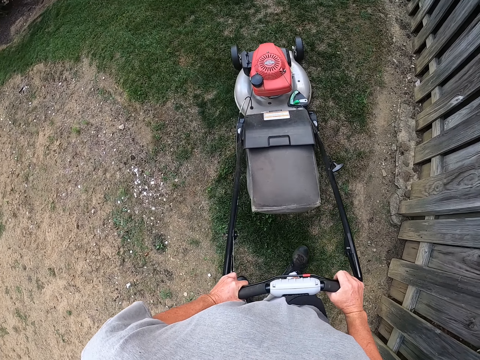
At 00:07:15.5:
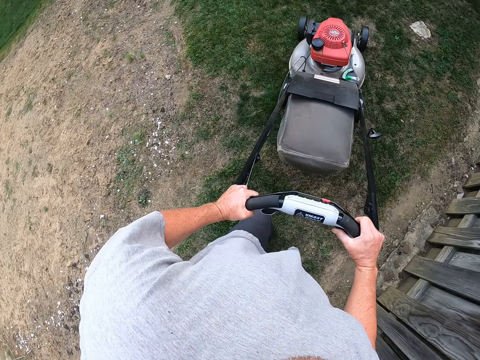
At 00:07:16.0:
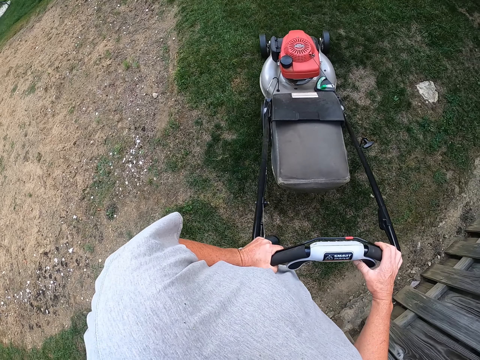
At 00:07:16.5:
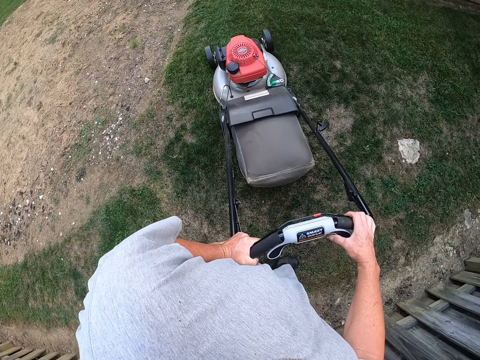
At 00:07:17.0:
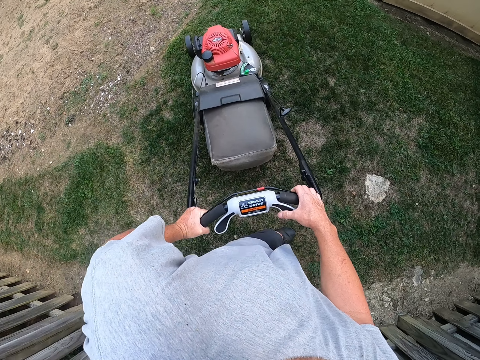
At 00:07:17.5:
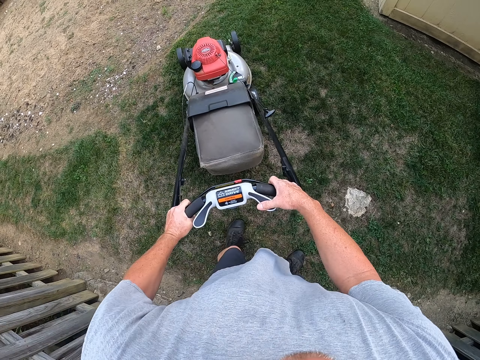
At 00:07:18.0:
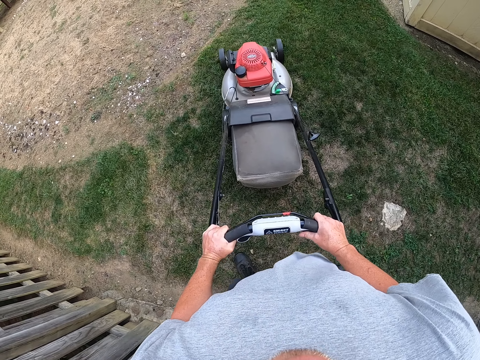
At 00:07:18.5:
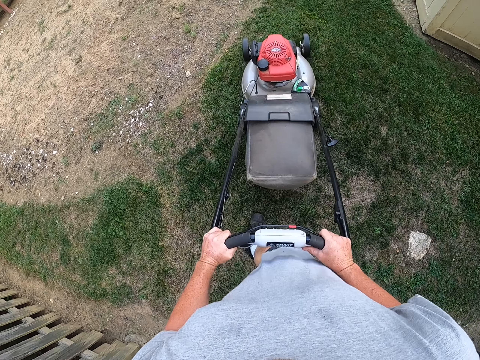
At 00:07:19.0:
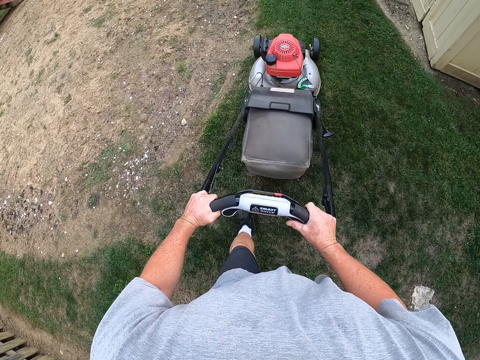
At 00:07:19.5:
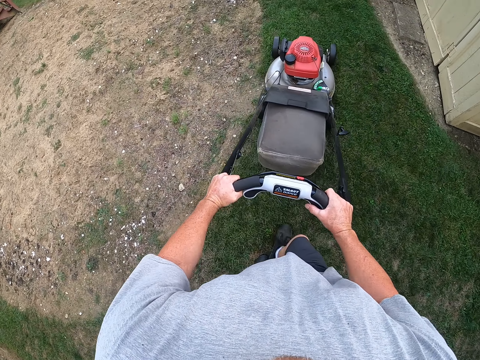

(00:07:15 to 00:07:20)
The camera wearer pushes the mower.

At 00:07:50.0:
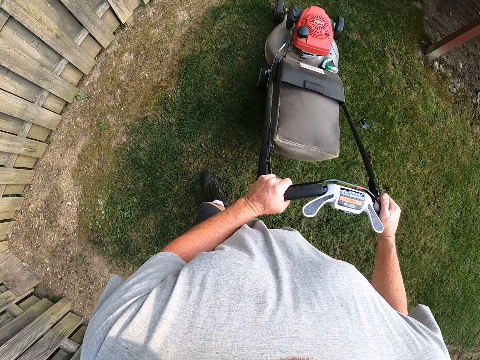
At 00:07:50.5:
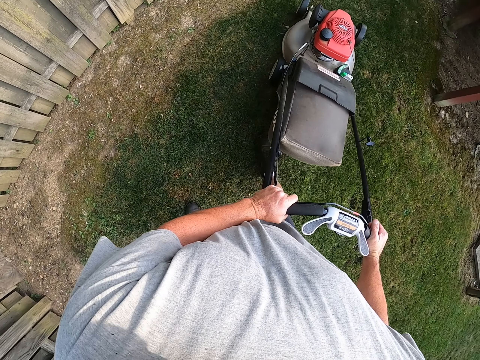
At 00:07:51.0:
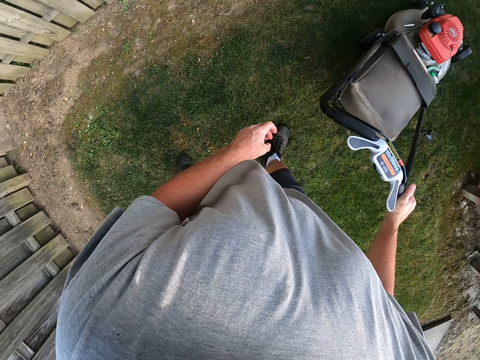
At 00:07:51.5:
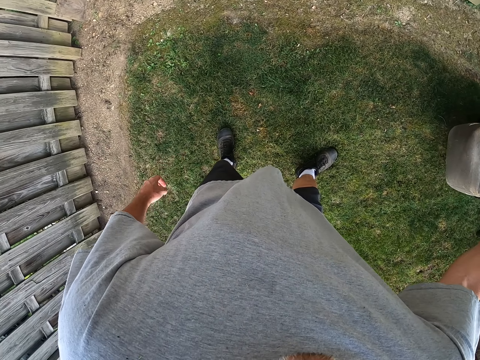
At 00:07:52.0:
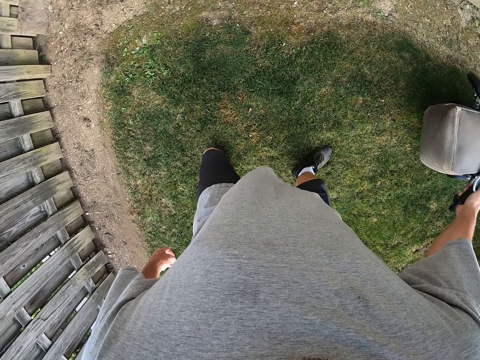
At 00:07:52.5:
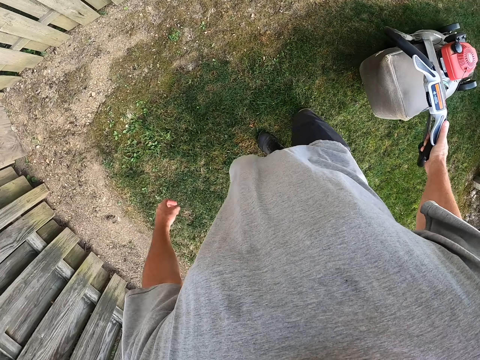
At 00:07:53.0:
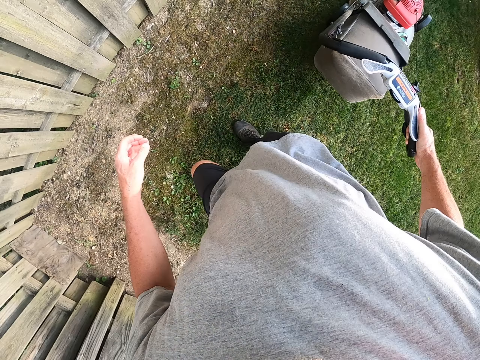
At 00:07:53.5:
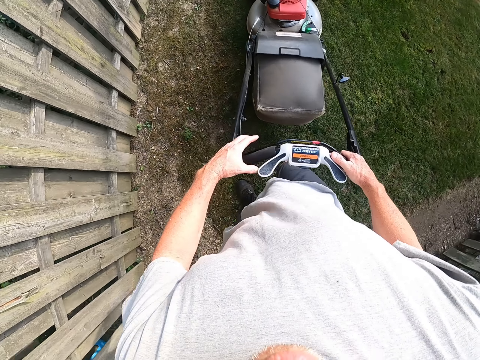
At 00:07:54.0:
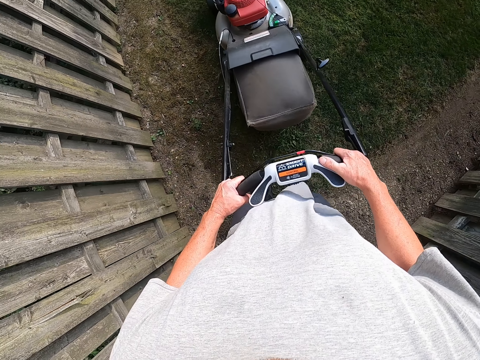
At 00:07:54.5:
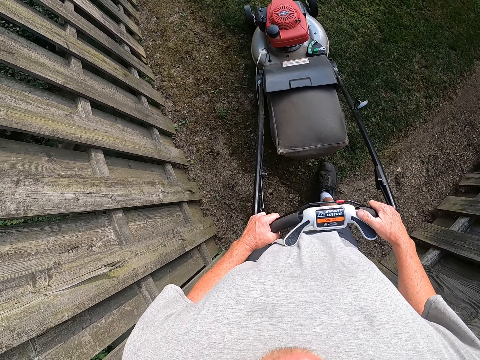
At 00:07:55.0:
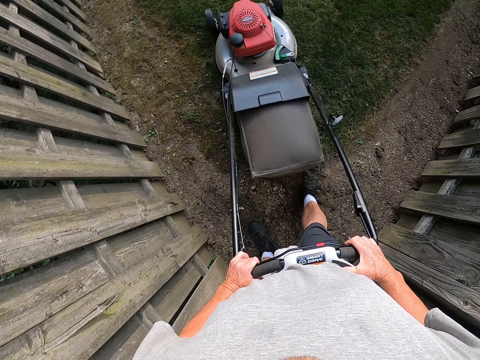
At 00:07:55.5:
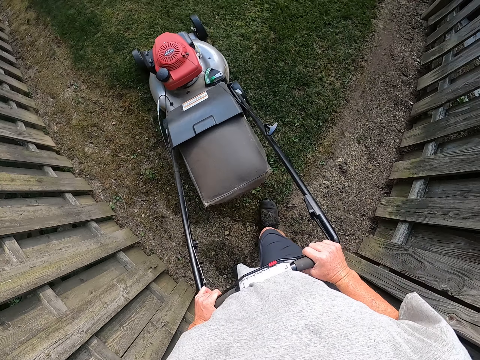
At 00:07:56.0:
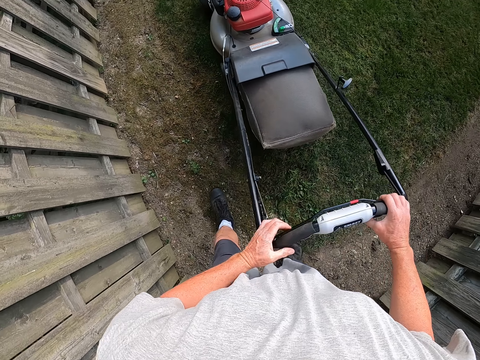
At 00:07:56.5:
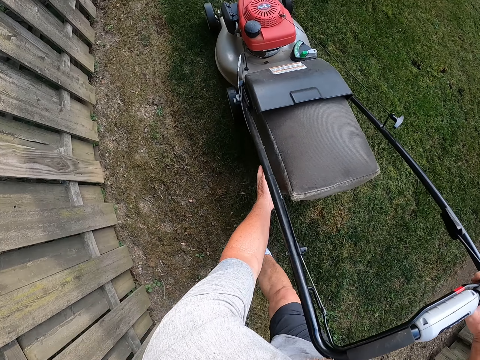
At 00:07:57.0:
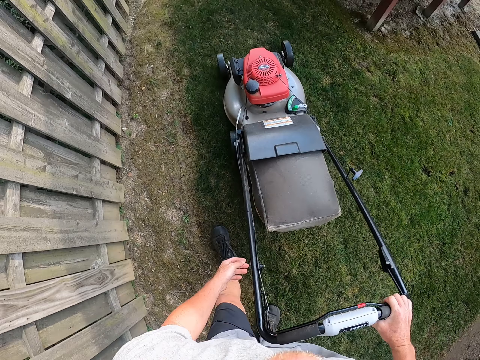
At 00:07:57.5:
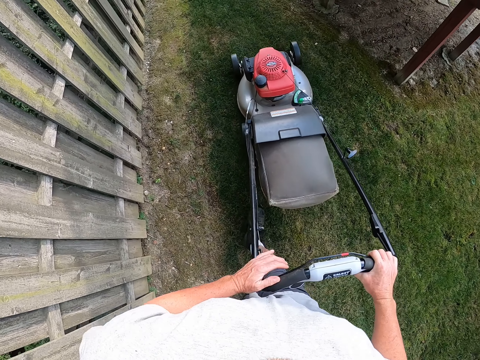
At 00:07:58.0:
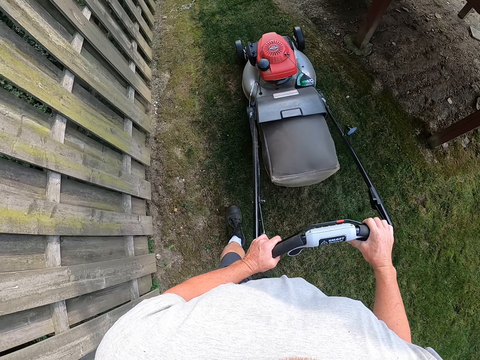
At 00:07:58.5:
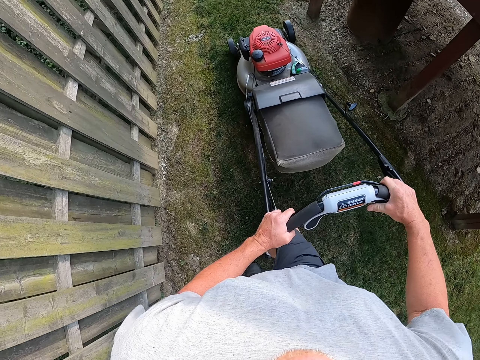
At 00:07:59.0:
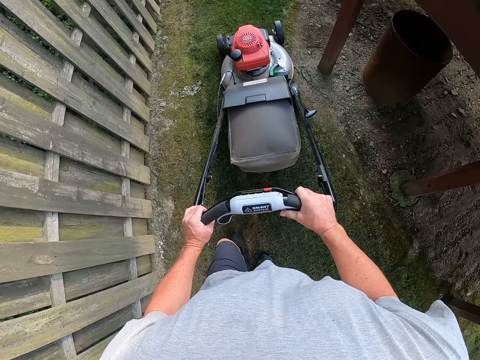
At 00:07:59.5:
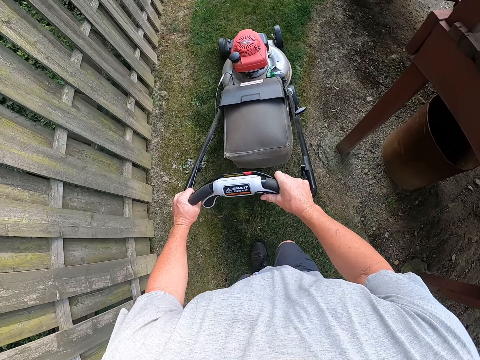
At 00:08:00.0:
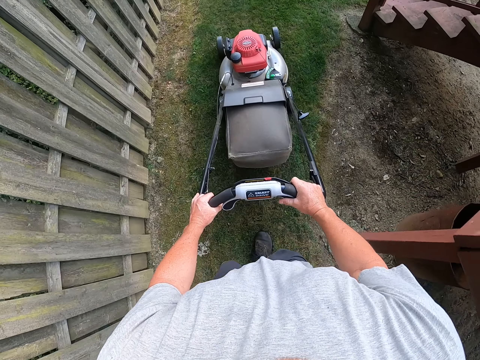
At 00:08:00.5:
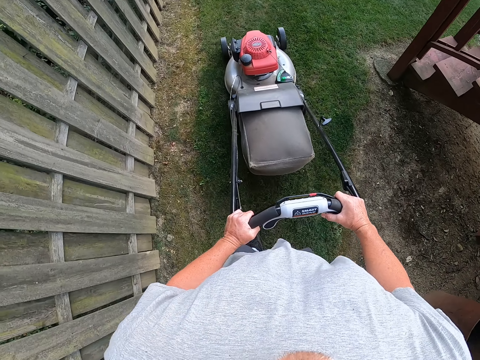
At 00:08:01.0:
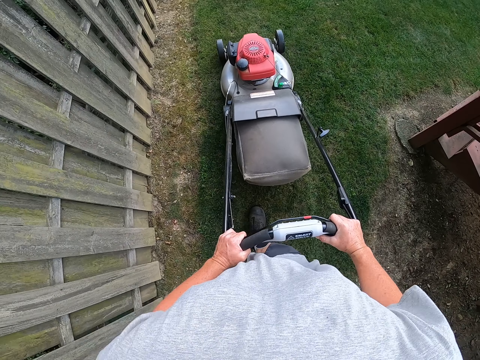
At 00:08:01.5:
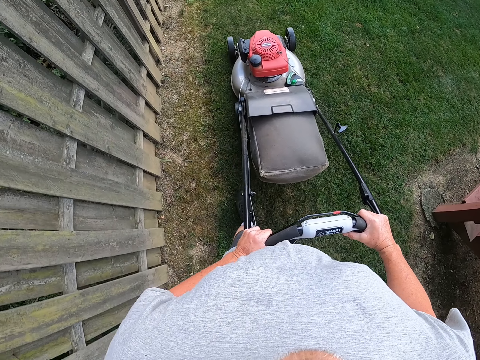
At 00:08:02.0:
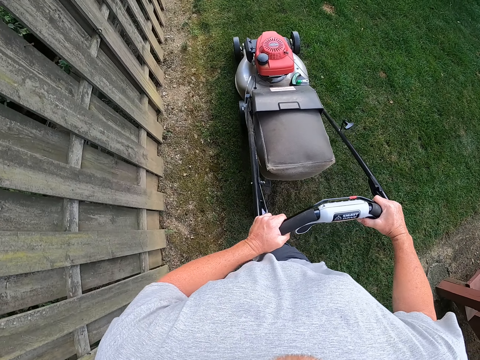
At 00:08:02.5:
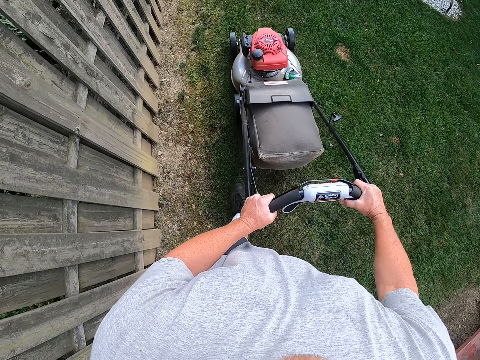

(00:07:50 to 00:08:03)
The camera wearer moves their hand from the mower. They pull the mower. They push the mower. They hold the mower on the side. They push the mower.

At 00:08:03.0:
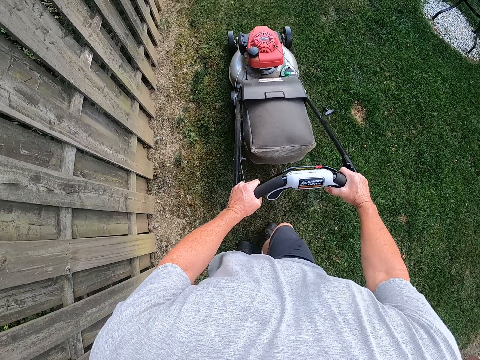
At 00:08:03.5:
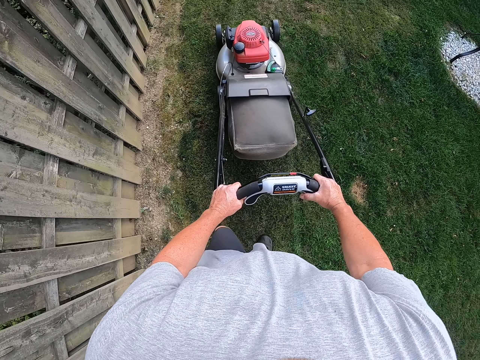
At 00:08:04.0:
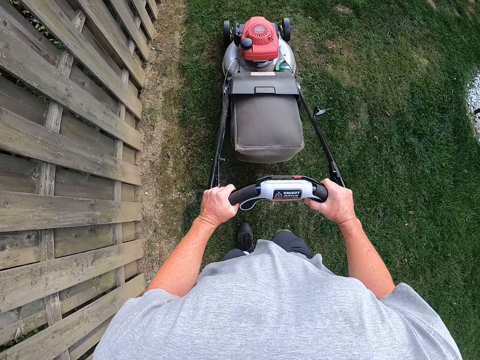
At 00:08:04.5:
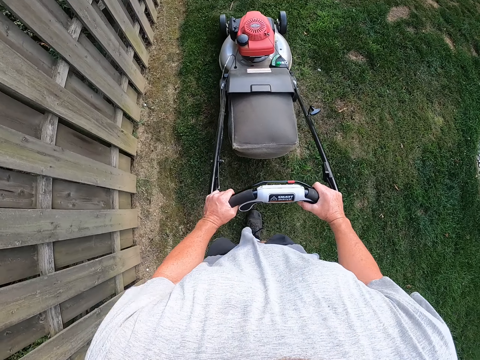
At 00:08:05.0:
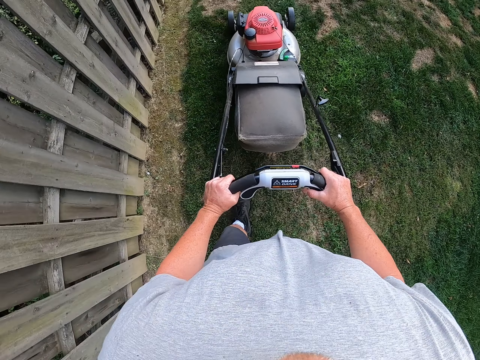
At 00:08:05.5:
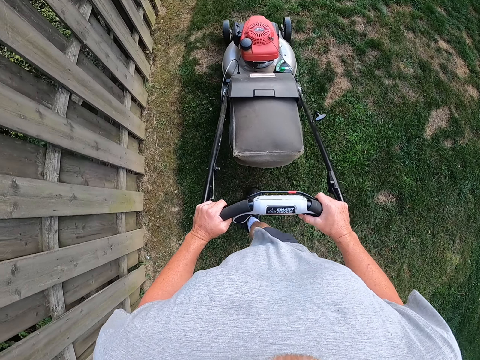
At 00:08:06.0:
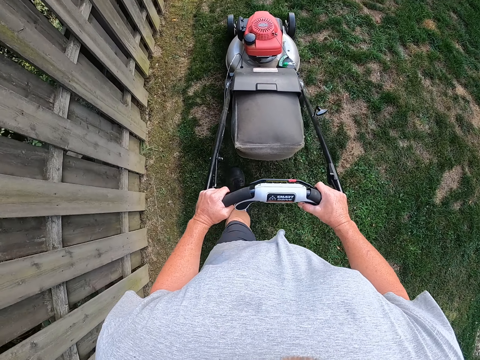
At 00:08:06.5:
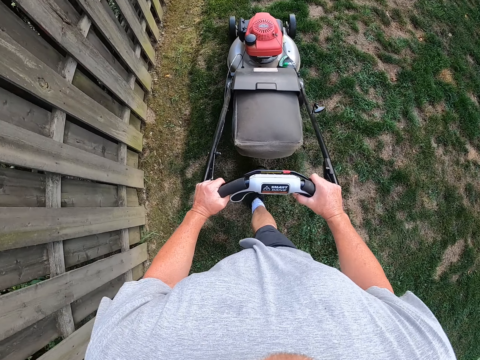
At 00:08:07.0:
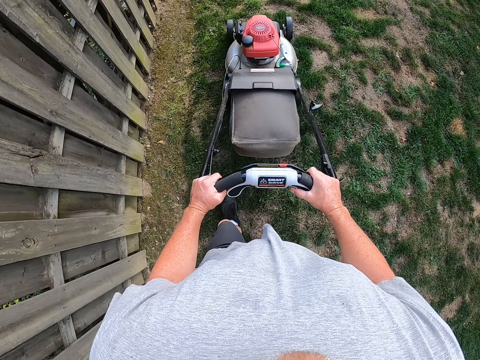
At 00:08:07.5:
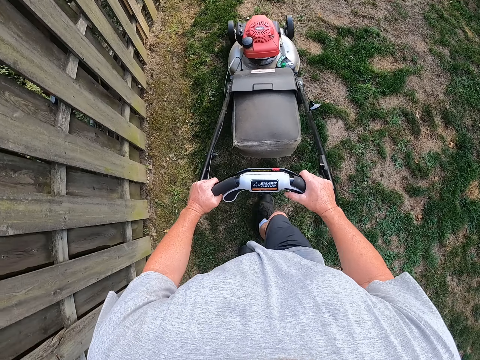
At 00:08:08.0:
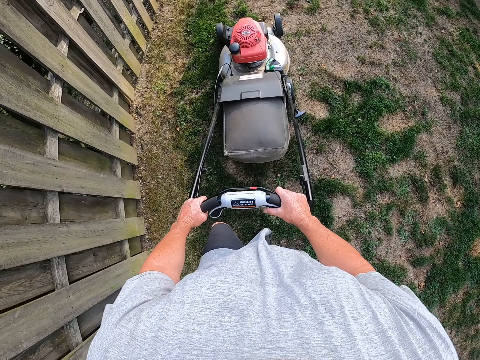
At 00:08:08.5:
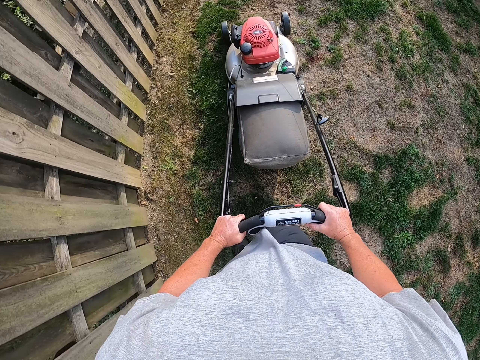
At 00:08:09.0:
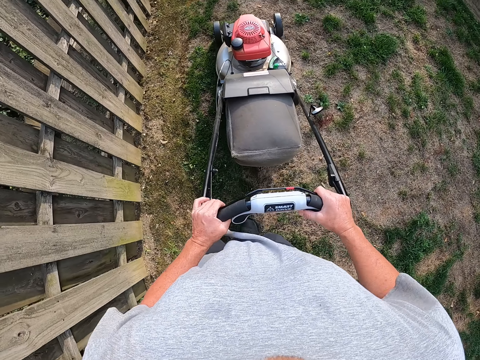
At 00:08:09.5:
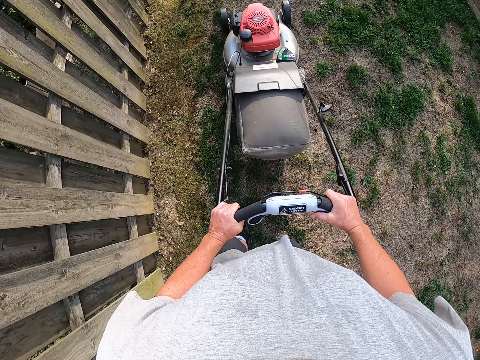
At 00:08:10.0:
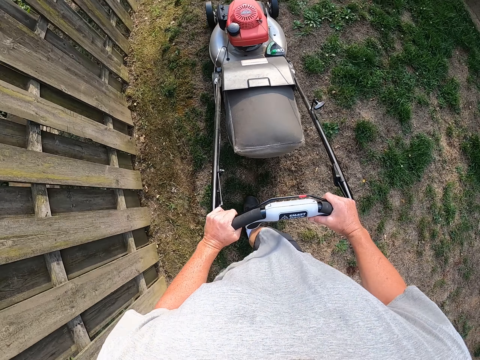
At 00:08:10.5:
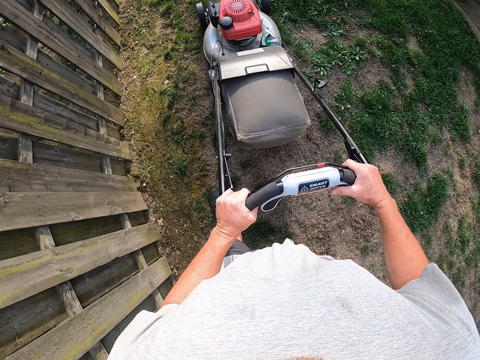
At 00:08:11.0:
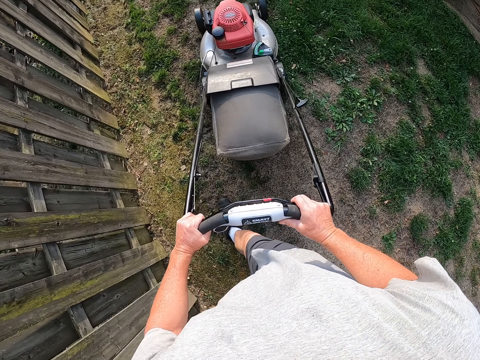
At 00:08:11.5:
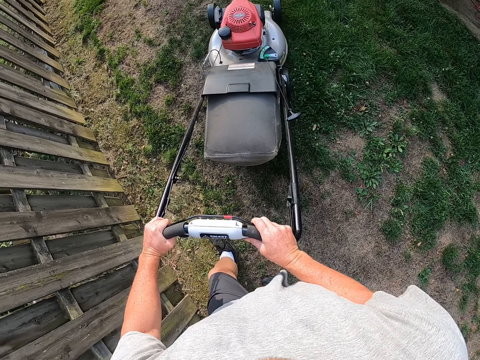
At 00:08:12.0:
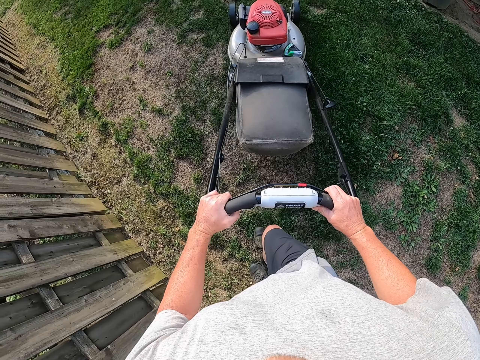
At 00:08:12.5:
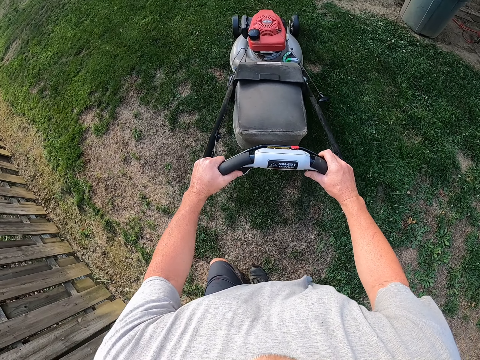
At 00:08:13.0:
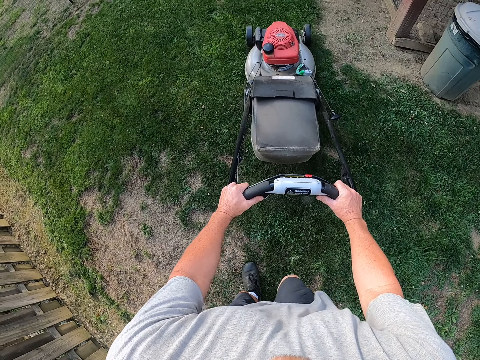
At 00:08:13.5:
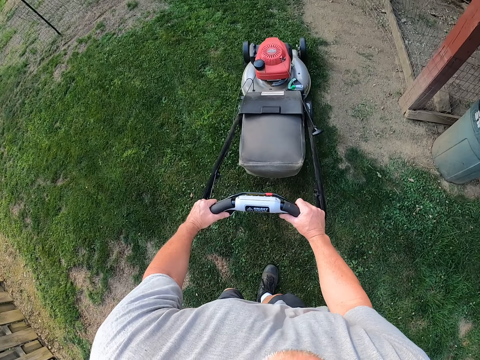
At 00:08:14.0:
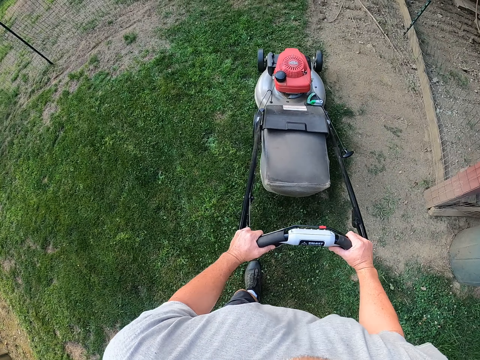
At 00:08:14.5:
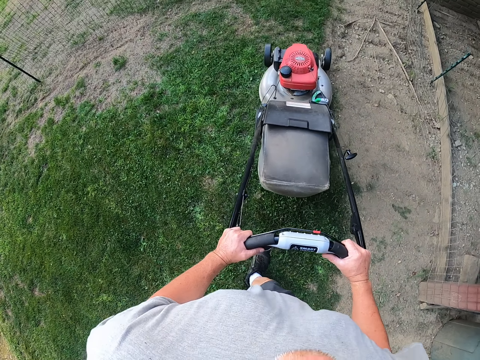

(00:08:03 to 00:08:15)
The camera wearer turns the mower. They push the mower.
